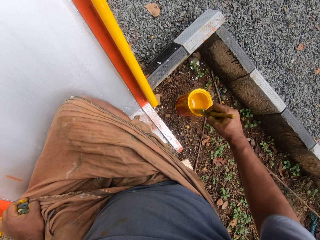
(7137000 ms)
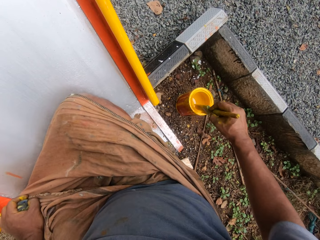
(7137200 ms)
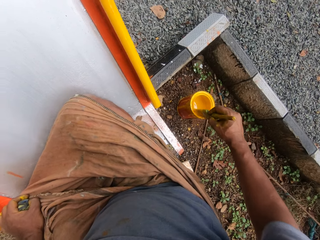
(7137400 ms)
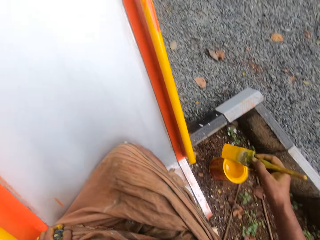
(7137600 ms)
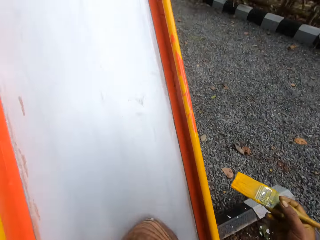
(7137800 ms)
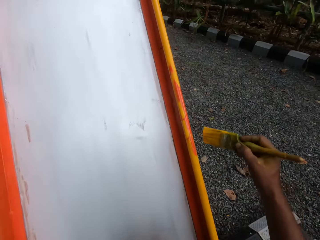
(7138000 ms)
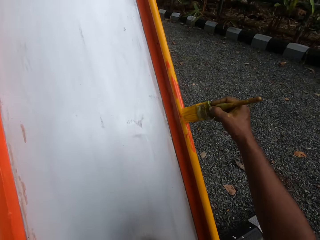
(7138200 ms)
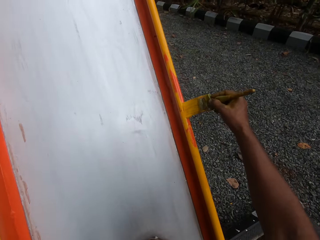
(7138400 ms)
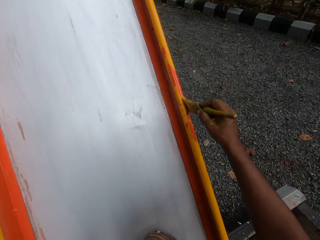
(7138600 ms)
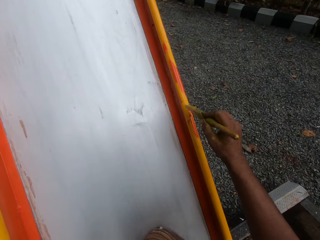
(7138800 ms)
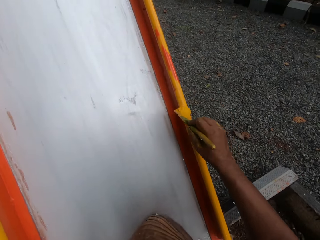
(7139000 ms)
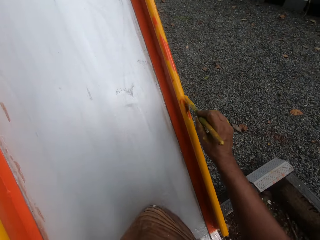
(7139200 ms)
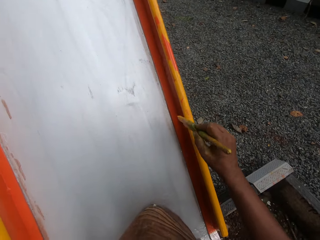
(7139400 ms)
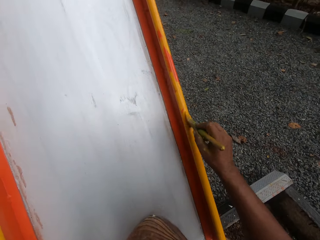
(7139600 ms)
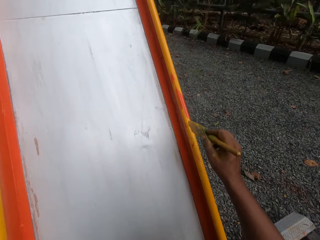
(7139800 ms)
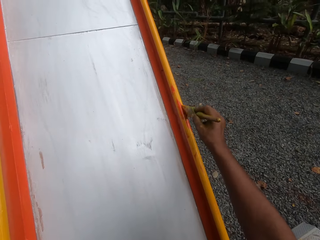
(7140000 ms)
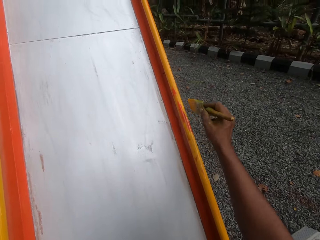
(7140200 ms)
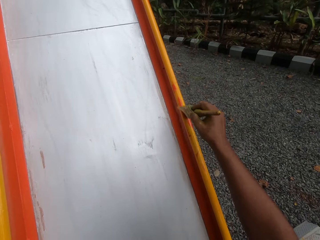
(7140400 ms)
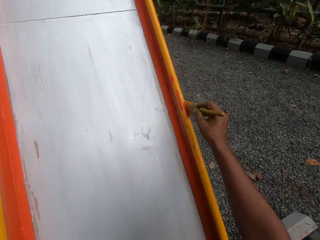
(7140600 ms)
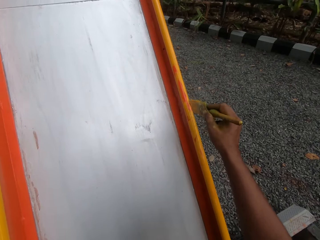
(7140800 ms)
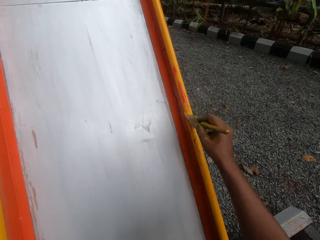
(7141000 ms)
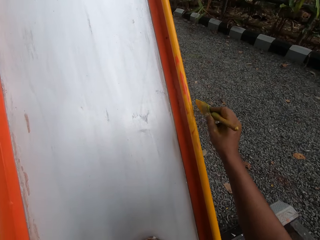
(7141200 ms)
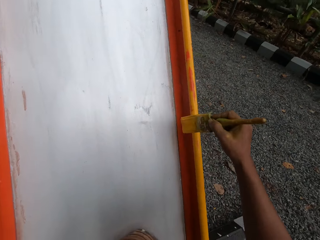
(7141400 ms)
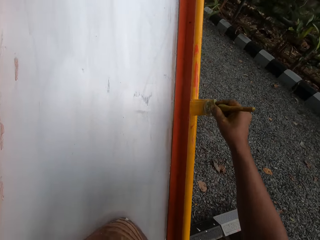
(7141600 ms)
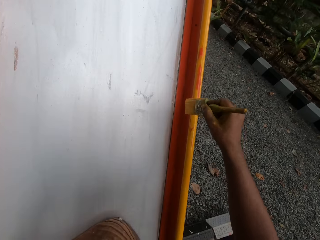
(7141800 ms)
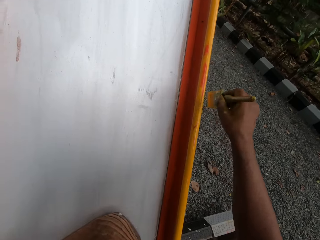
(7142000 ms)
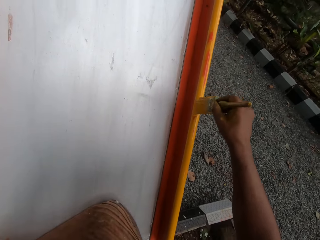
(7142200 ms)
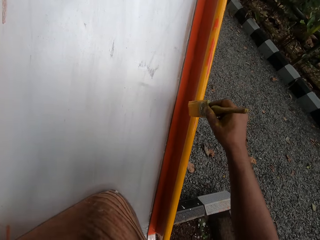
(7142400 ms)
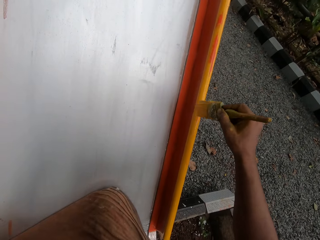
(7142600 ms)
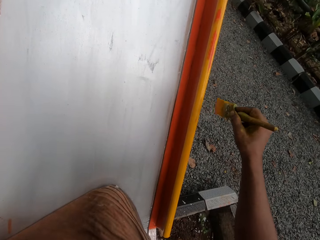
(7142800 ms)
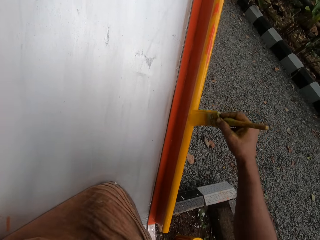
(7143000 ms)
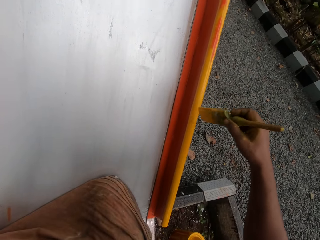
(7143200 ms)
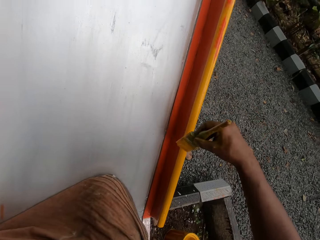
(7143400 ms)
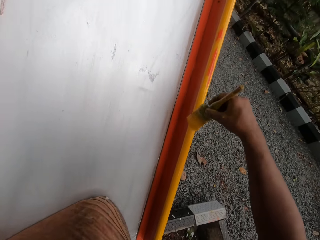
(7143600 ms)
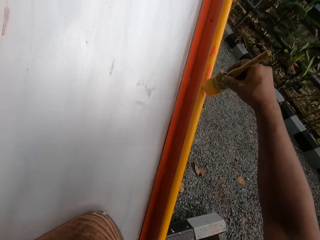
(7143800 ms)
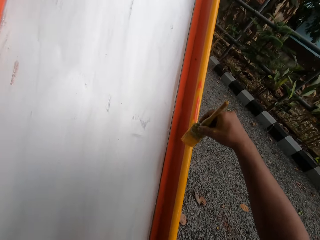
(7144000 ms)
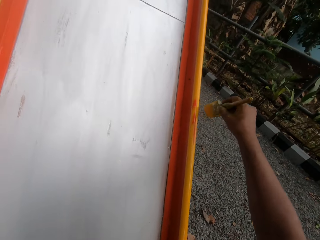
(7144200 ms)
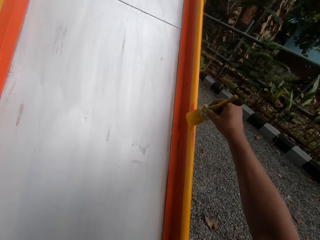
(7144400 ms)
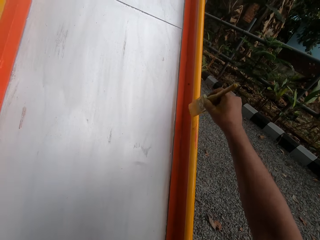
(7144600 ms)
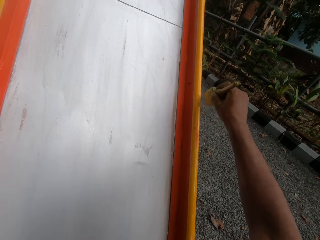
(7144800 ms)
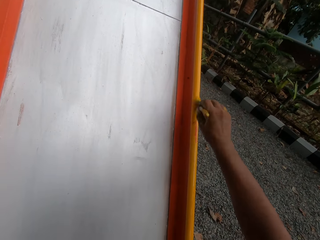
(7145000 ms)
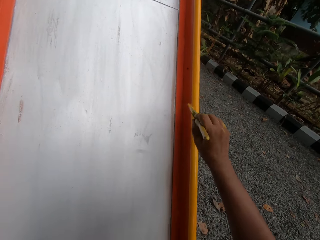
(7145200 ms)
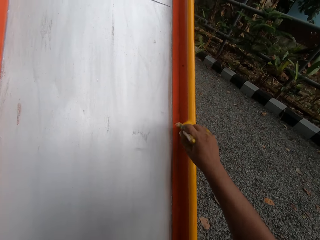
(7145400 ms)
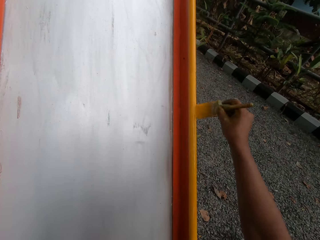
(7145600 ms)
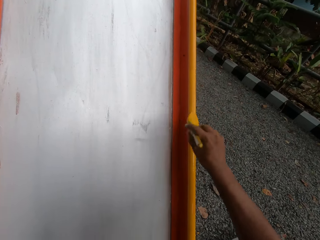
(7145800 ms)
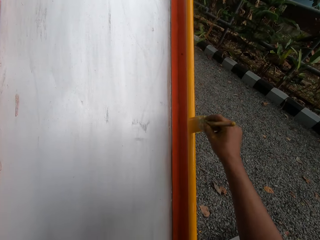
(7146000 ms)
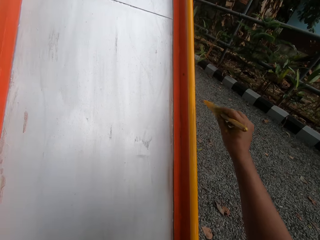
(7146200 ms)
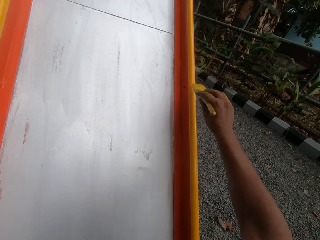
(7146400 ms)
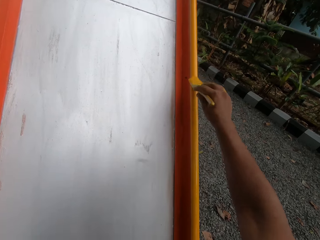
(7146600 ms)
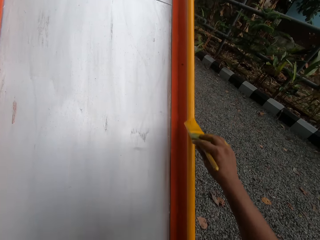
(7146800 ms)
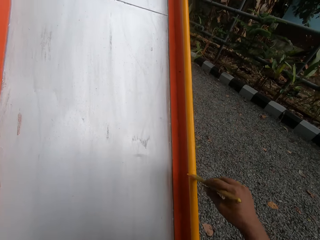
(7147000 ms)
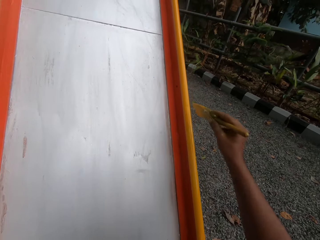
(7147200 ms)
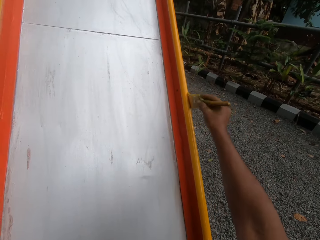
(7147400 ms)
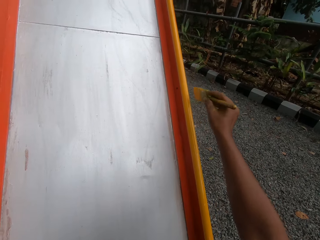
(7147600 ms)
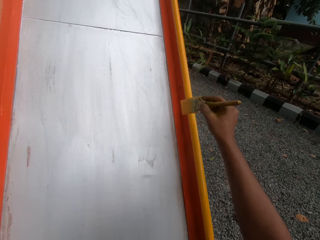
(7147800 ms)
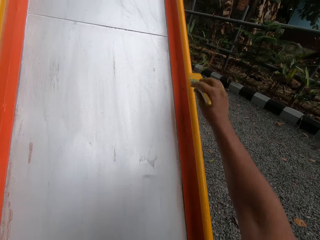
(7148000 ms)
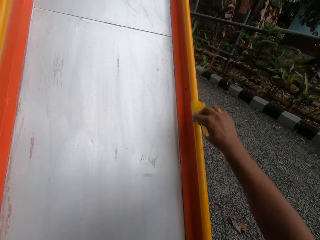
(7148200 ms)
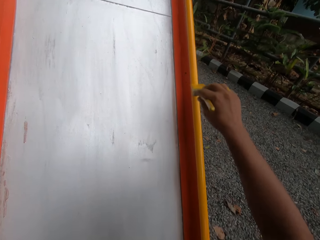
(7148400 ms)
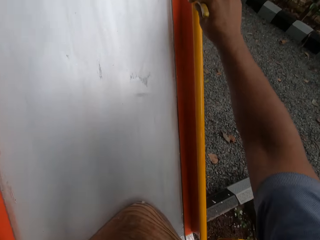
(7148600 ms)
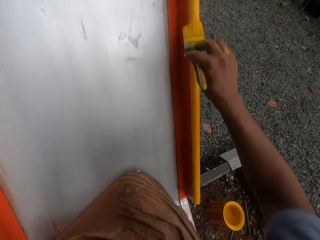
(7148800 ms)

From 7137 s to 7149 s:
The camera wearer paints the playground slide or swing.

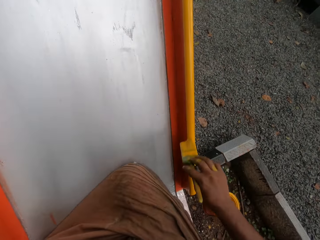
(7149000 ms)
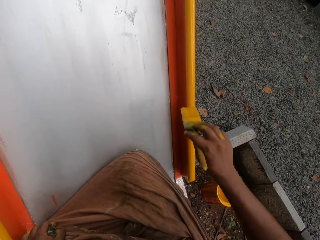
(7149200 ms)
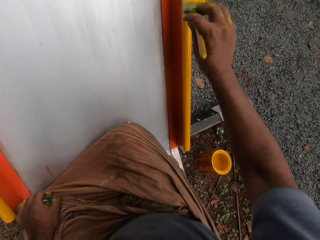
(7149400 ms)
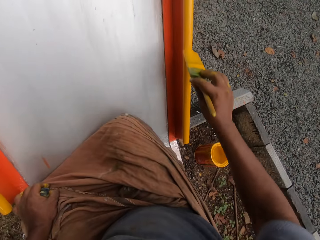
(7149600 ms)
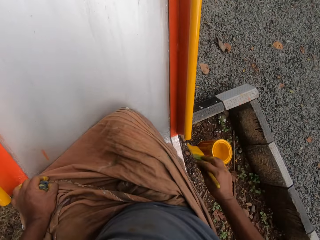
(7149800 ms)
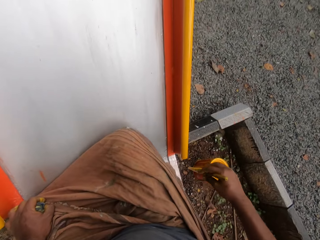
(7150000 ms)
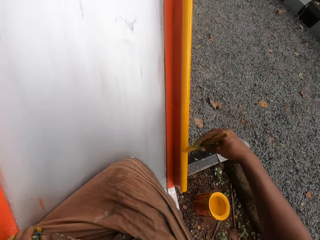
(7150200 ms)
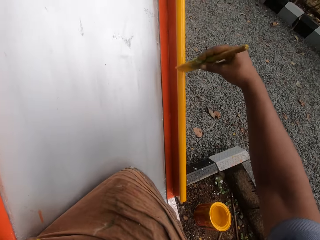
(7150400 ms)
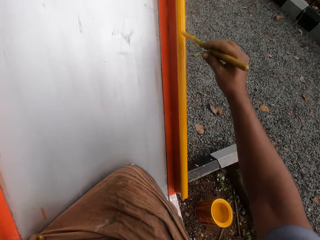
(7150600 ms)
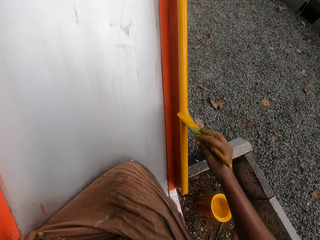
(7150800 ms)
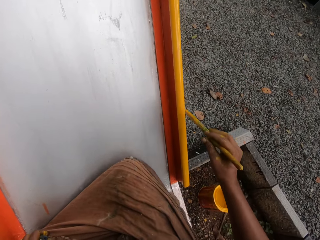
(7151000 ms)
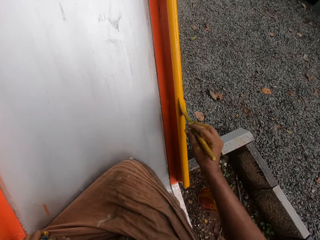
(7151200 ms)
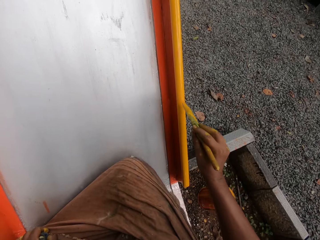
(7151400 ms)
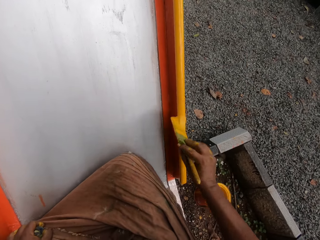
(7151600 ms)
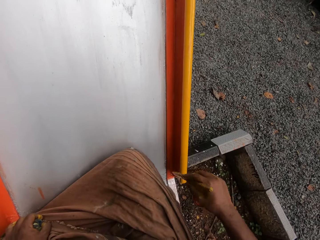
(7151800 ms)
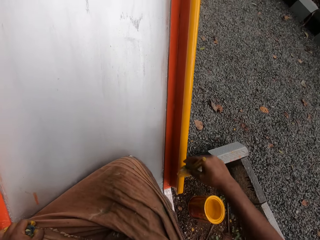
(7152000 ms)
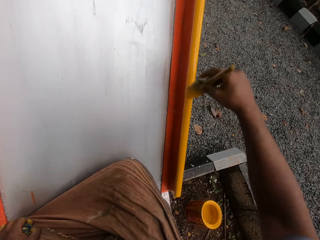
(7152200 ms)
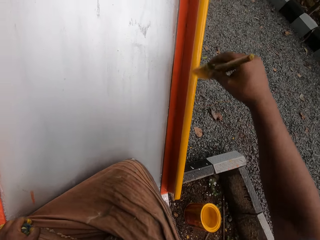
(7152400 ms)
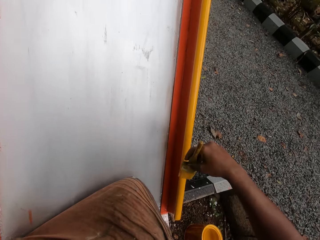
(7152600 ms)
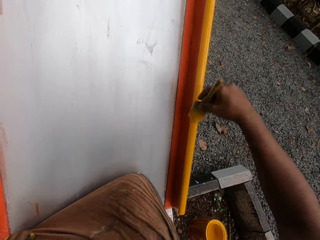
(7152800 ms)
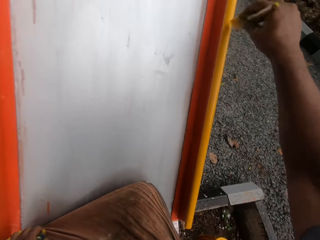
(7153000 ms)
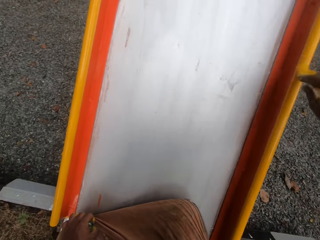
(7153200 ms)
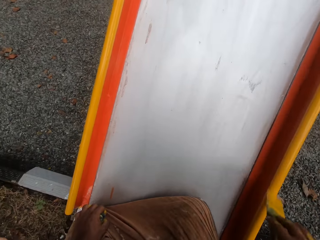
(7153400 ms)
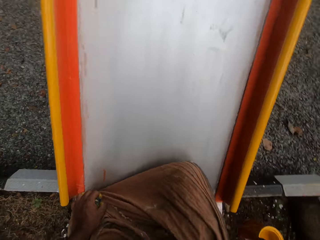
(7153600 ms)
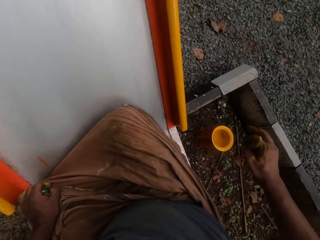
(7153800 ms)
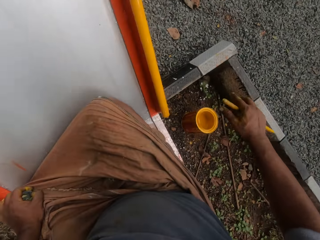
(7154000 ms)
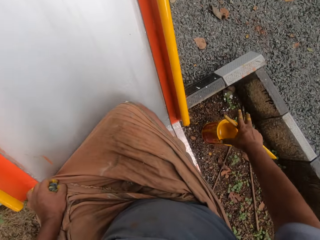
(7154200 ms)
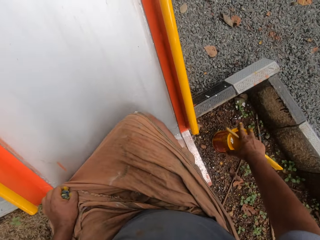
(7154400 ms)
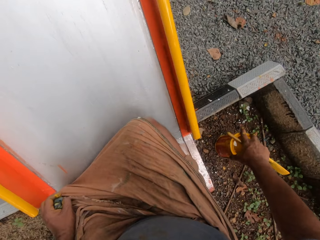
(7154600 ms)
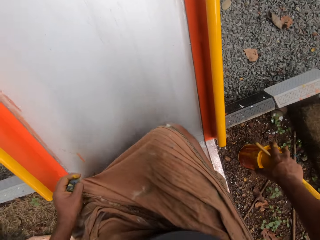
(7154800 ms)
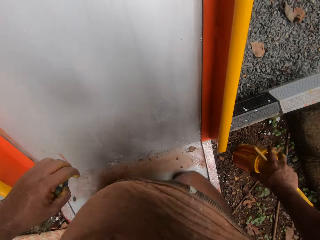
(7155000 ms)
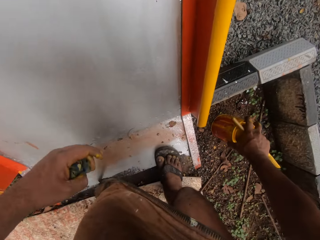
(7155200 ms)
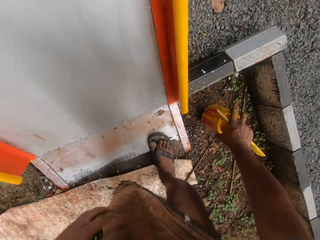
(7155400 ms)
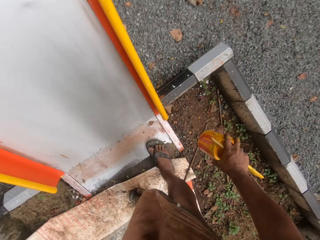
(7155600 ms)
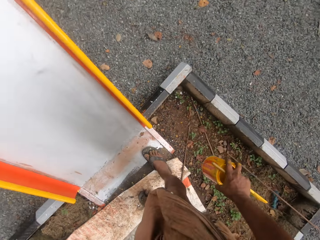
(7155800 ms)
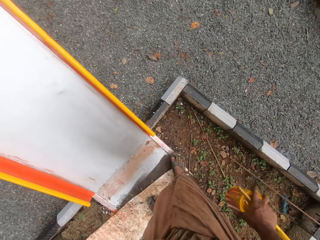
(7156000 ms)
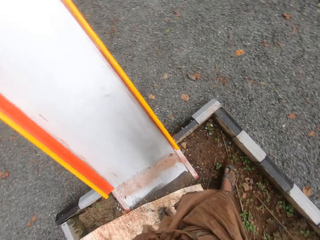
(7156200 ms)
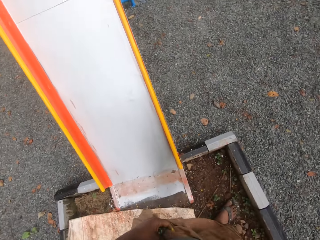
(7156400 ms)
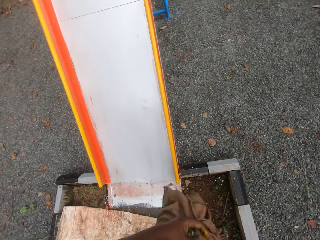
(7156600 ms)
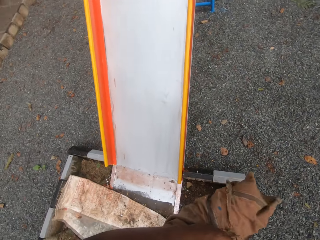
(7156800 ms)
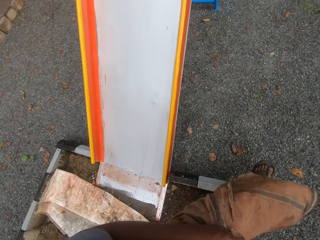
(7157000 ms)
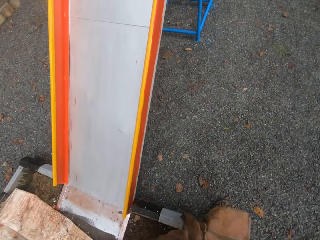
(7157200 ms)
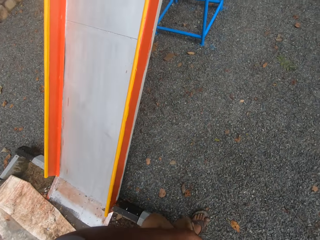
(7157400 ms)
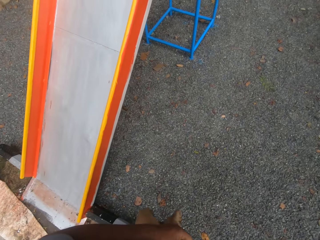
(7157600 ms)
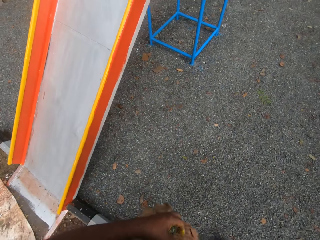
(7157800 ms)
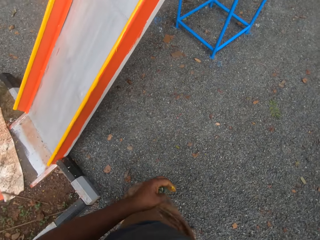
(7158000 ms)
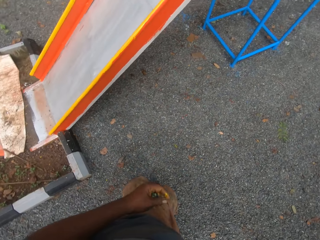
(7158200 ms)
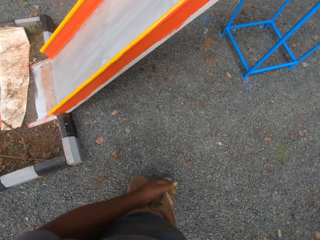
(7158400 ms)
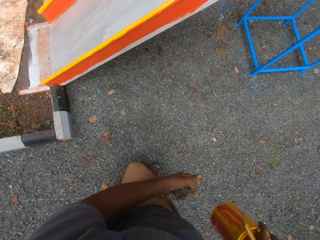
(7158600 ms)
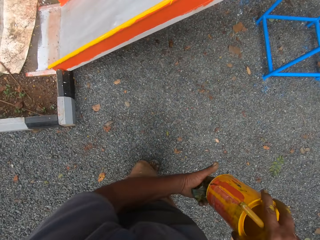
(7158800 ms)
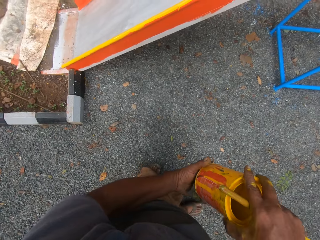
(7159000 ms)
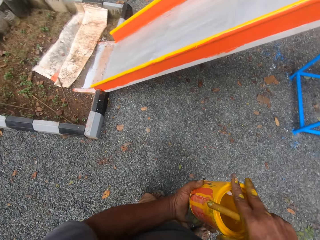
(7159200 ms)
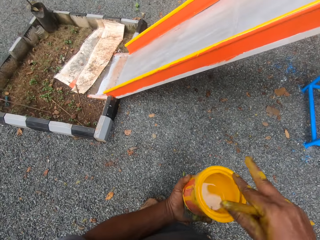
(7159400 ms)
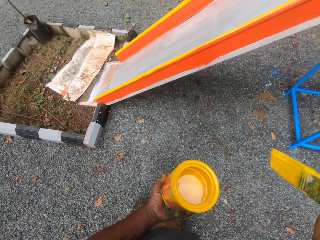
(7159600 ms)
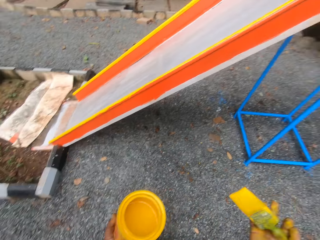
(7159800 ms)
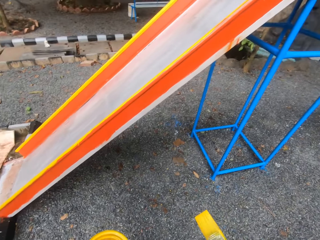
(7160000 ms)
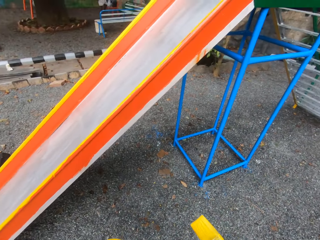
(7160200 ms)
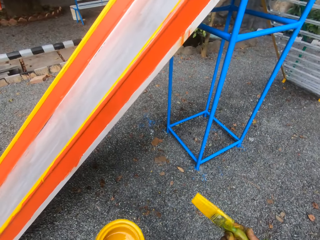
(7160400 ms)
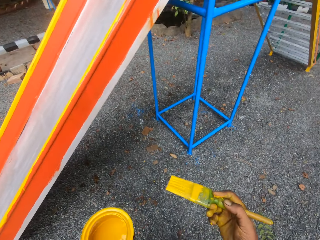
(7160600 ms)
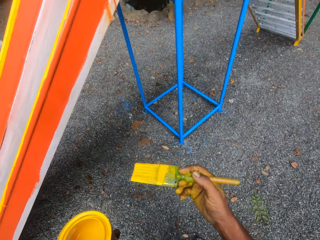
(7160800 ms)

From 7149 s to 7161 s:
The camera wearer carries the paint container. They walk around.
